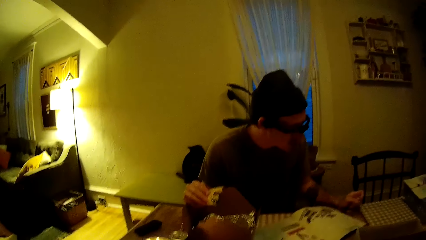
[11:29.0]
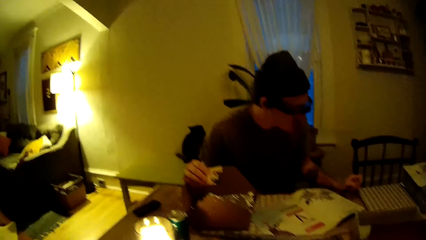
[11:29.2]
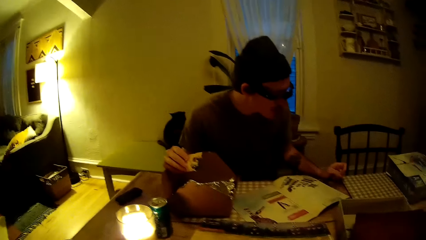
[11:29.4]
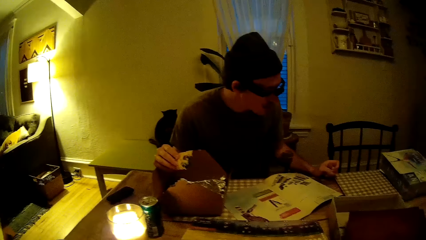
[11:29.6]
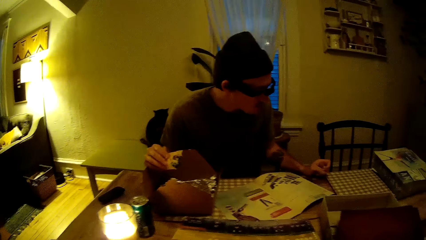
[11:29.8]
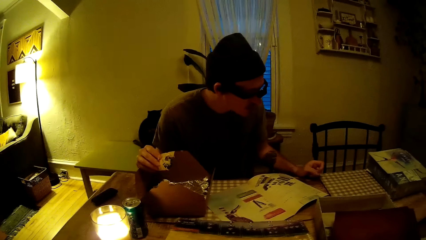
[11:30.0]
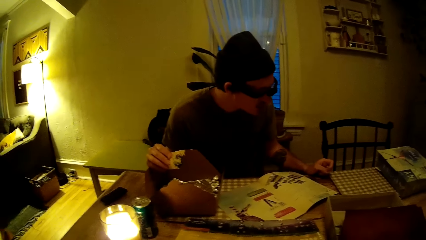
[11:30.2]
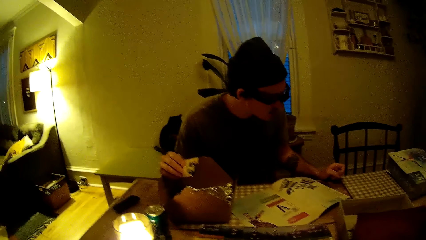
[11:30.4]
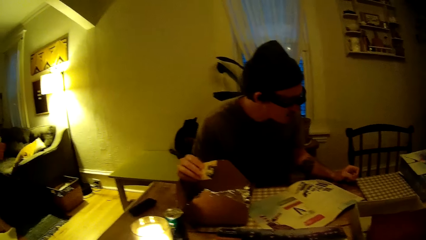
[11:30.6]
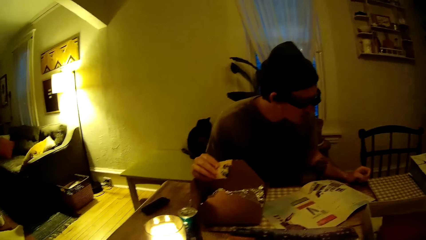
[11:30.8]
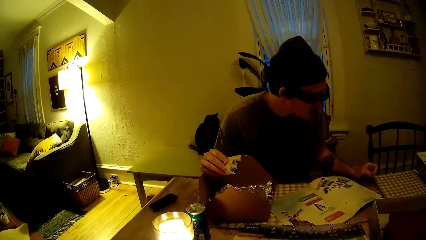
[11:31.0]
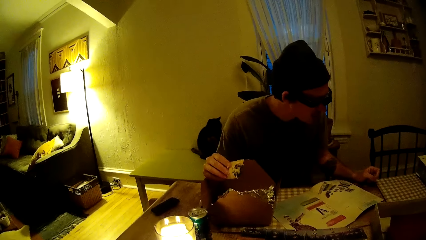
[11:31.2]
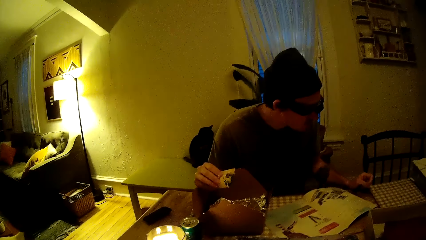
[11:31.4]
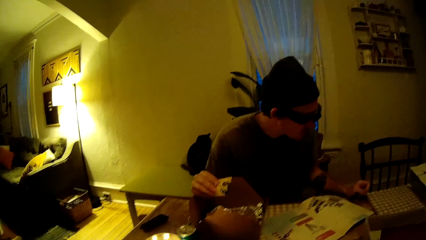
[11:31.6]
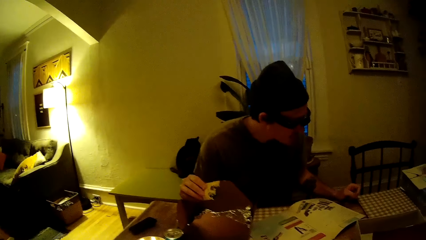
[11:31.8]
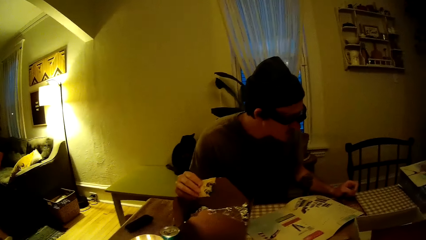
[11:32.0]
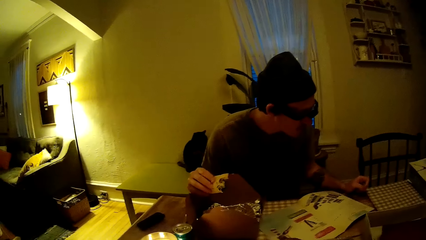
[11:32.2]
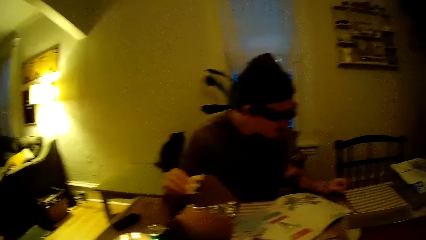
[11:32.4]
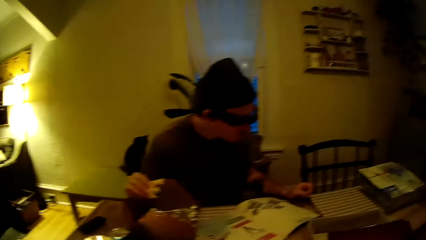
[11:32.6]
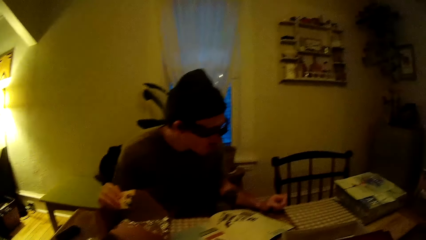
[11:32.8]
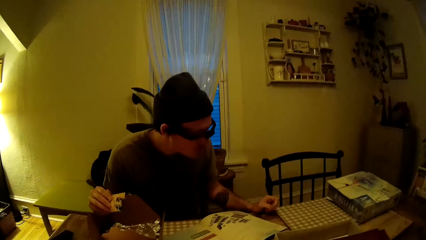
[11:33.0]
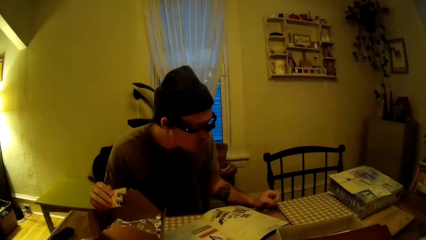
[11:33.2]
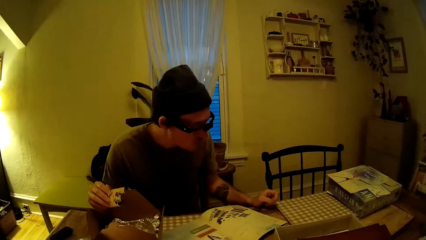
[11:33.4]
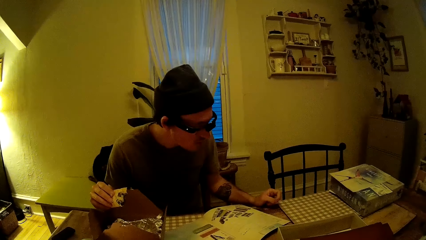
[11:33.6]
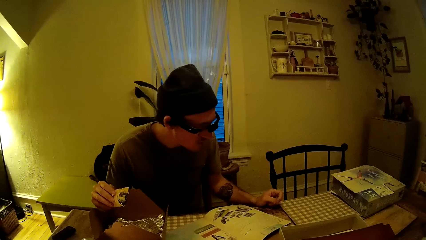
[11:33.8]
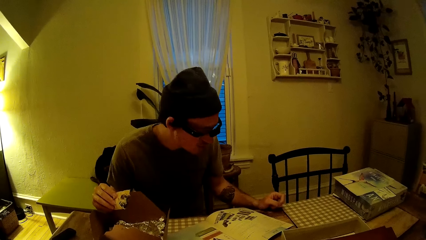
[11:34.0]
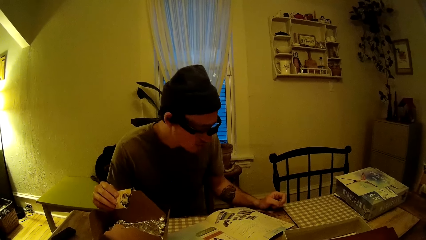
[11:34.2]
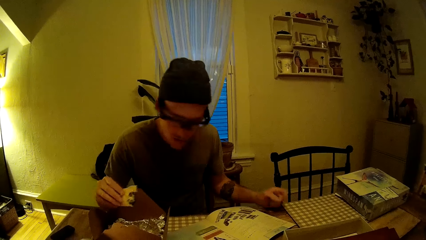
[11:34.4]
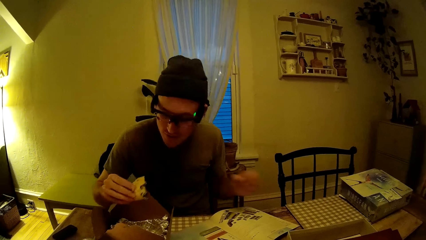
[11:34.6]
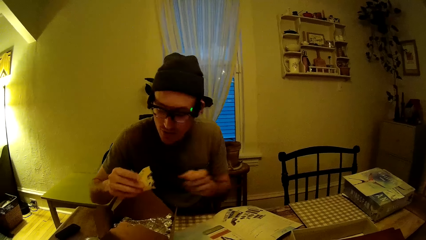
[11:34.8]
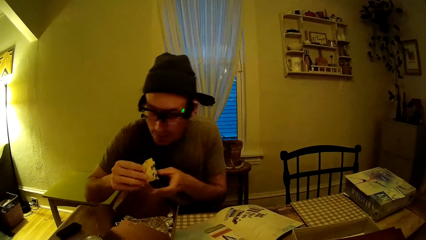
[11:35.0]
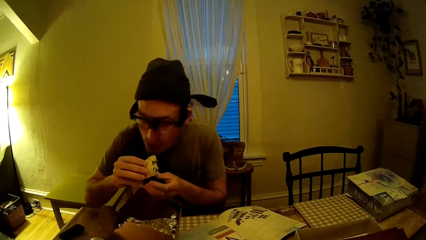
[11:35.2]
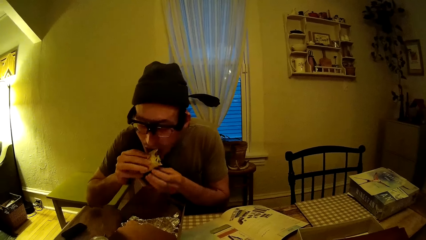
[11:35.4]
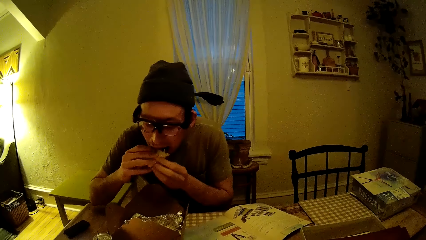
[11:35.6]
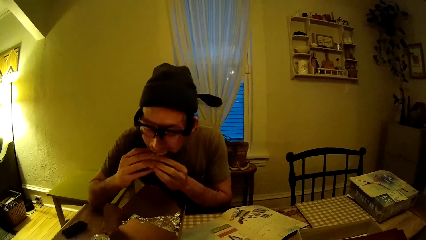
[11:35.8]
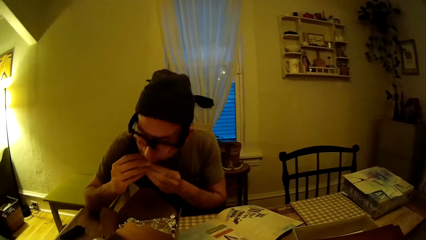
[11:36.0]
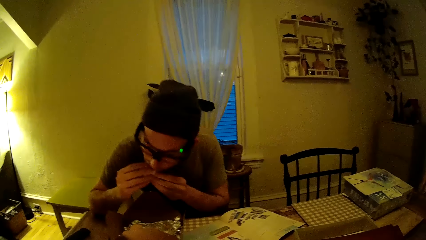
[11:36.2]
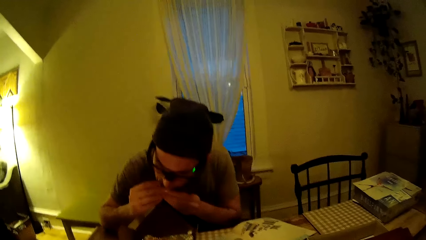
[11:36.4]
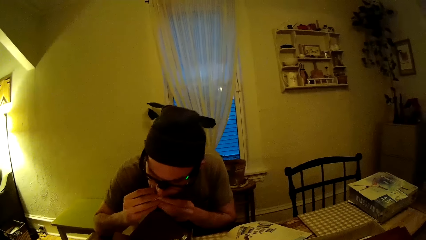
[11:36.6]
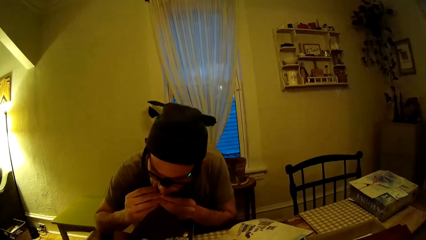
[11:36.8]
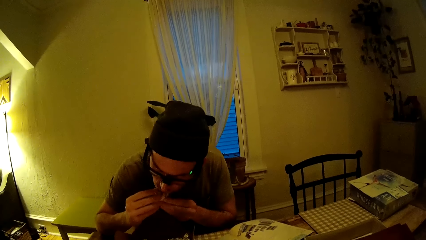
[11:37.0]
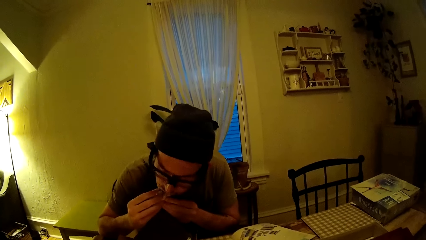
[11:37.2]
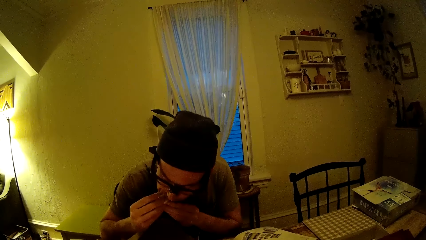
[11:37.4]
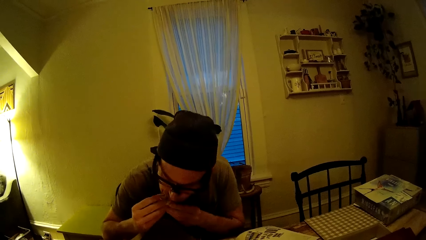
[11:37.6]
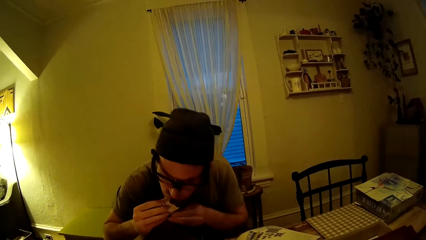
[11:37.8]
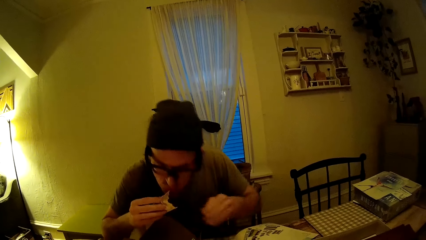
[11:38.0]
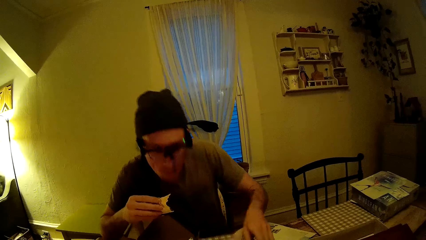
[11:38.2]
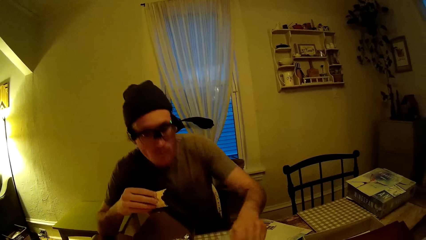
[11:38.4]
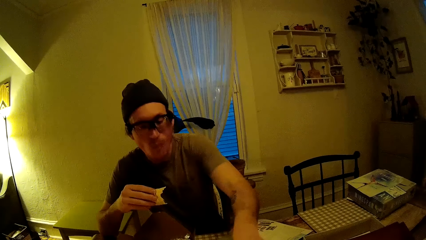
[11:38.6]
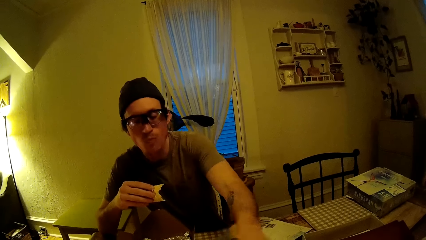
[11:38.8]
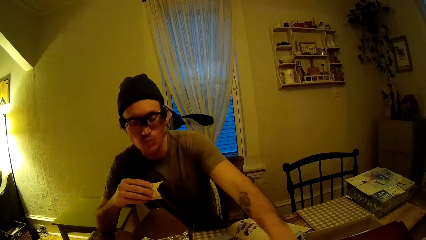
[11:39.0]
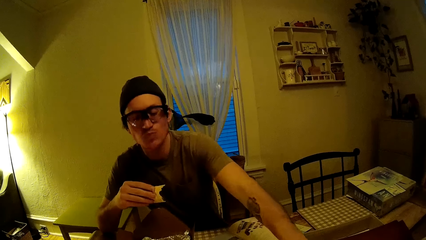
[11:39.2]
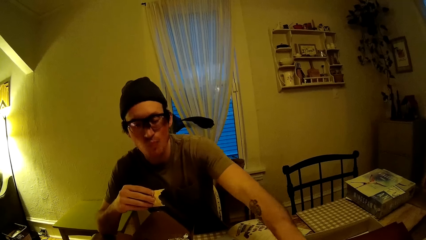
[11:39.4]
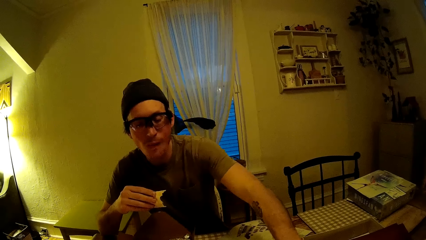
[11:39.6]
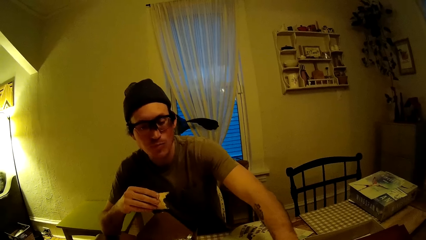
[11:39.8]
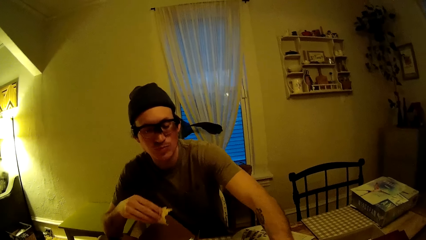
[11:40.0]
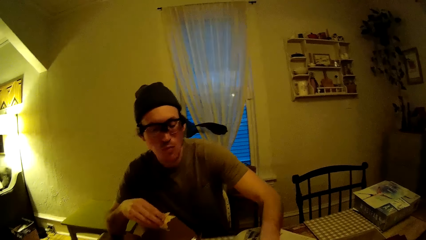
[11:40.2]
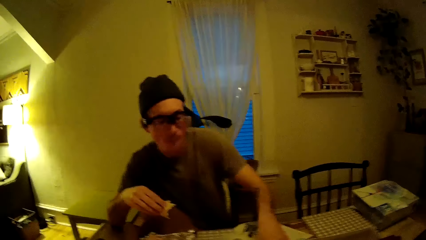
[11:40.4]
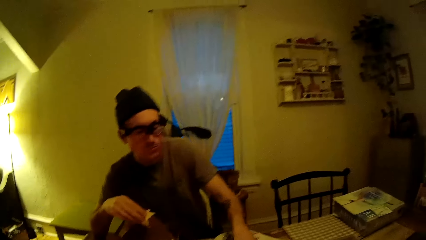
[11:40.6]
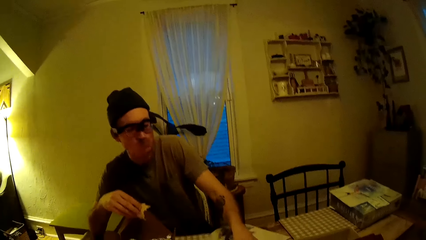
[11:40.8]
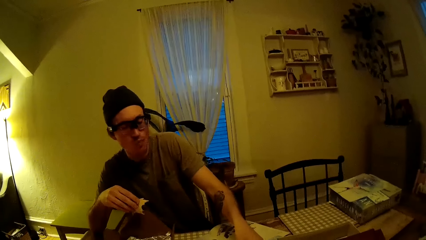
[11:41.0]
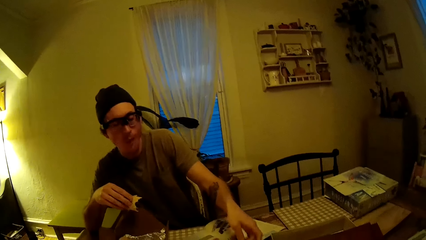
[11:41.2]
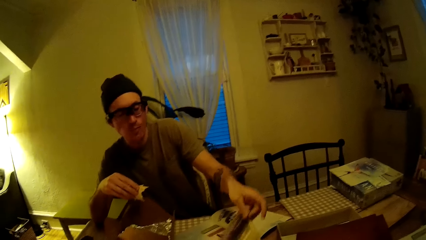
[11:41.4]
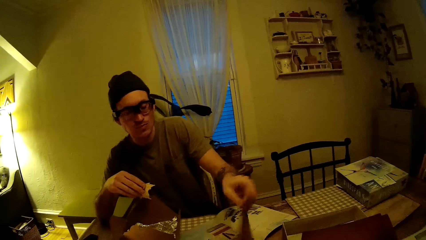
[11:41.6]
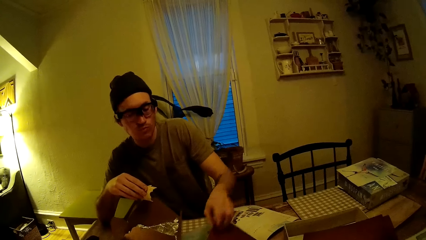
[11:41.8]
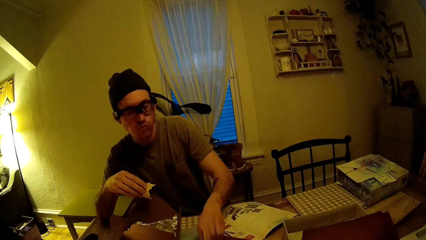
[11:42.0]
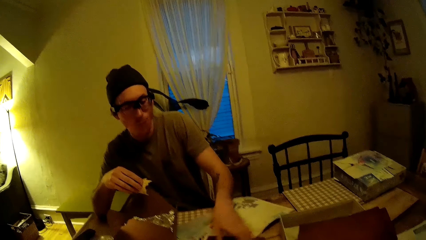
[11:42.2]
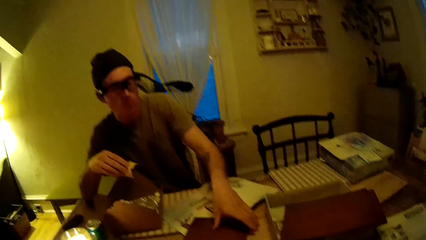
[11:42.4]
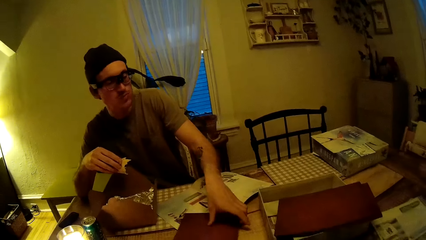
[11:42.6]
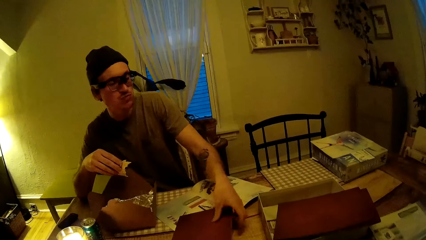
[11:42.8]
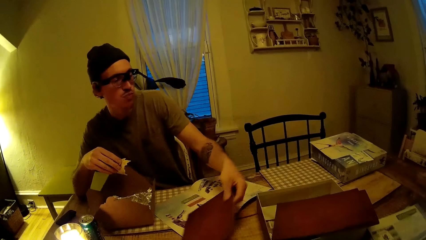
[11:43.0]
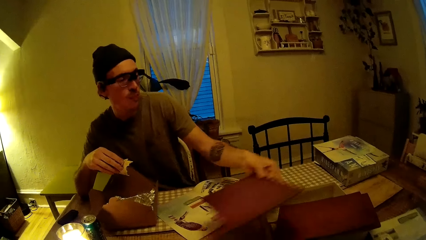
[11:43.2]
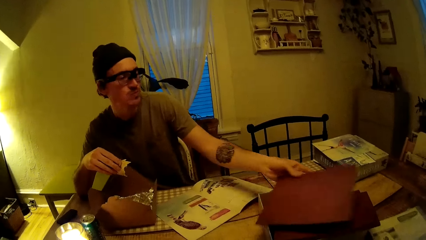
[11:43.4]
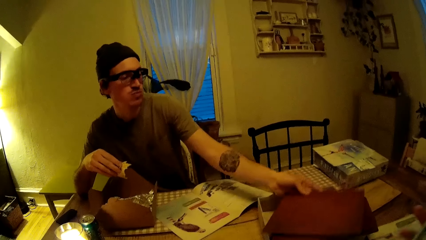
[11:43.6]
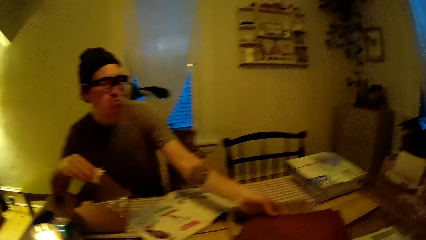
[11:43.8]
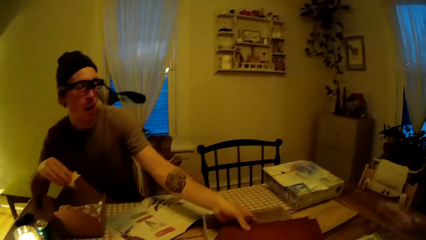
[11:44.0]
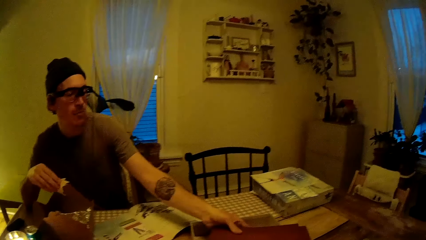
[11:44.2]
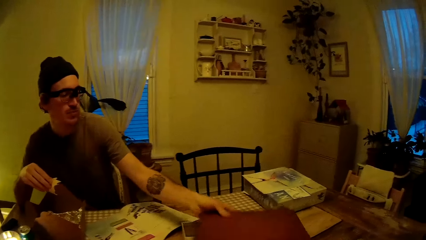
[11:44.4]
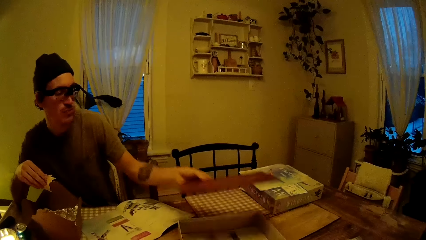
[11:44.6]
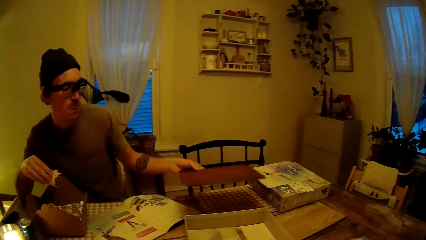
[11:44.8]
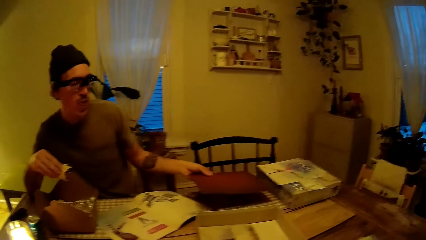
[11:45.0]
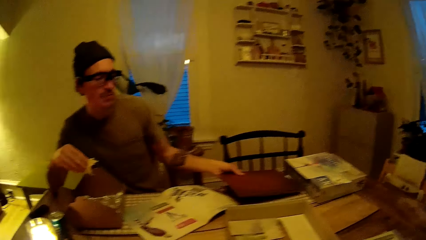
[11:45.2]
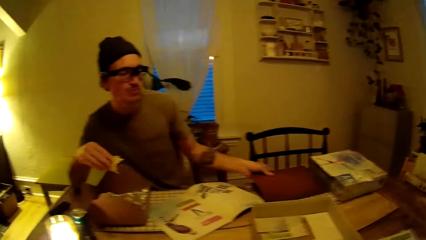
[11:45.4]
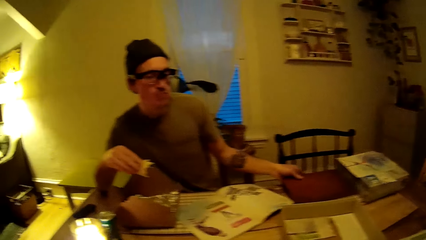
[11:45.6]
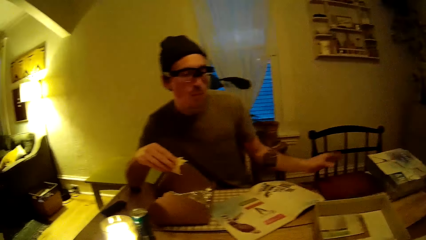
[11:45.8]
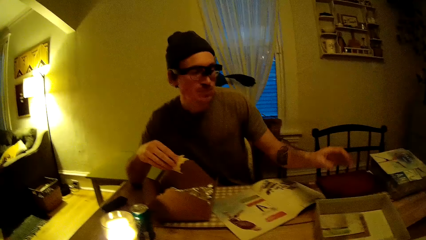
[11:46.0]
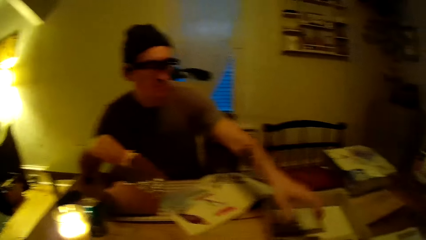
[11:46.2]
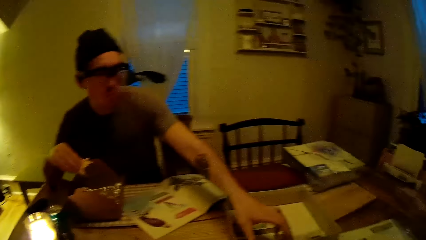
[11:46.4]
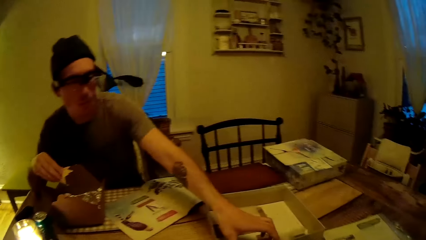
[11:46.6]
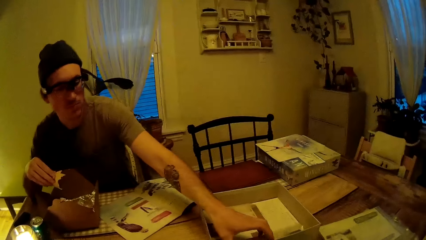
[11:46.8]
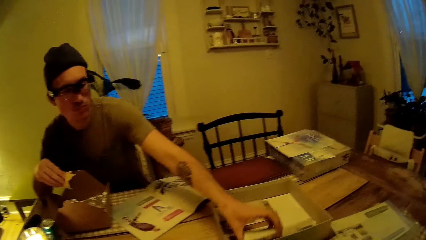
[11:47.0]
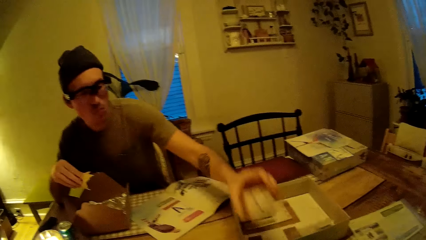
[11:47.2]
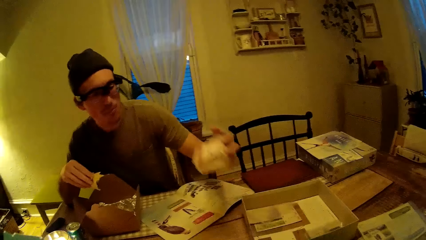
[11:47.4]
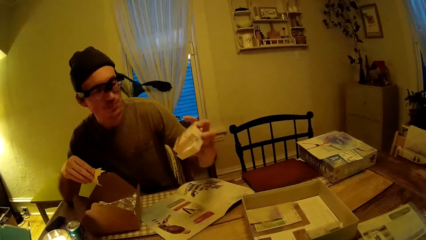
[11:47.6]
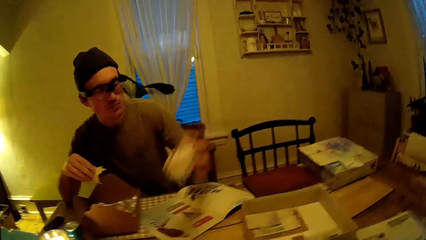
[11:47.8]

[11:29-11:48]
A man bites a snack. The camera wearer puts the taco in his mouth with both hands. The man picks up a game board. He lifts from the table a burgundy cardboard paper with his left hand and flips the game board. He places the burgundy cardboard paper in a box on the table with his left hand, lifts some burgundy cardboard papers from the box with his left hand, drops the burgundy cardboard papers on the table with his left hand, and picks up a piece of wood or some cards from the box with his left hand.
